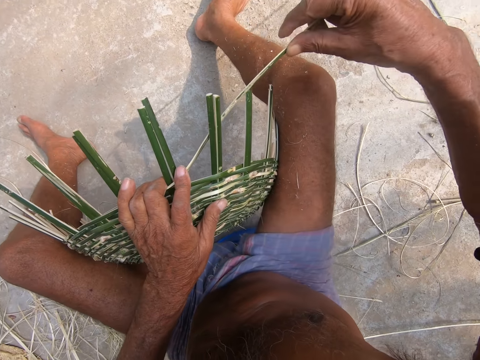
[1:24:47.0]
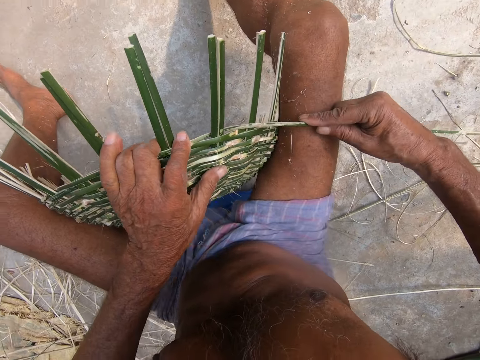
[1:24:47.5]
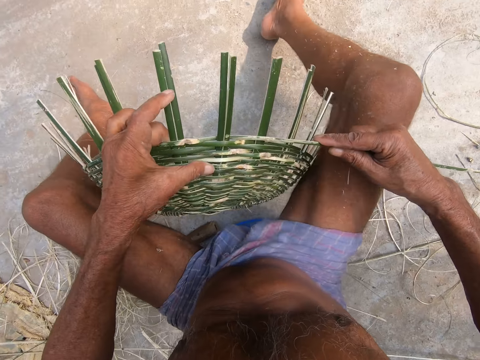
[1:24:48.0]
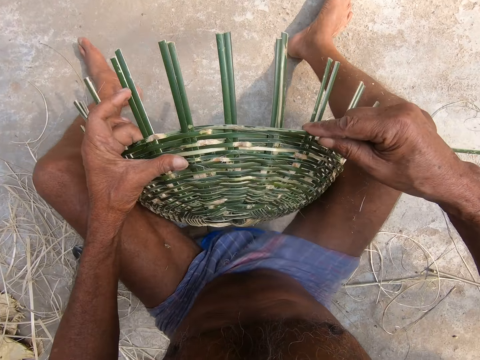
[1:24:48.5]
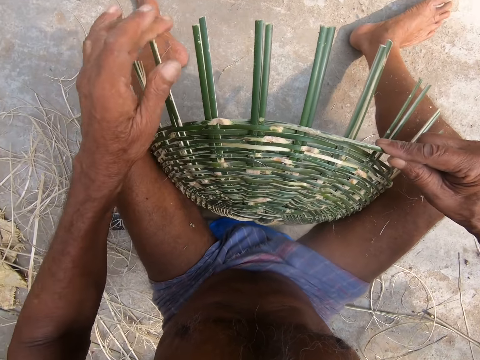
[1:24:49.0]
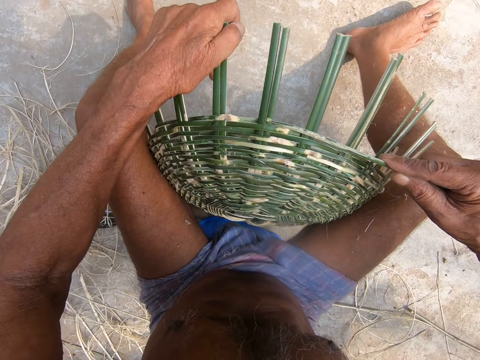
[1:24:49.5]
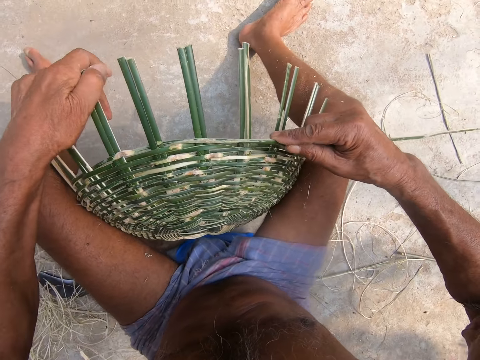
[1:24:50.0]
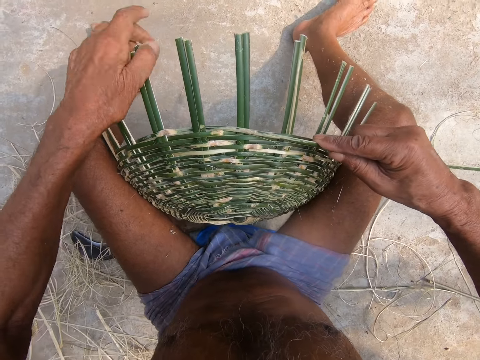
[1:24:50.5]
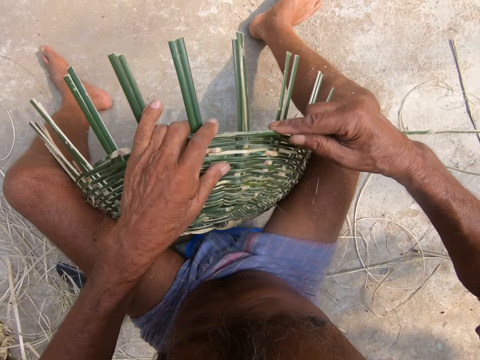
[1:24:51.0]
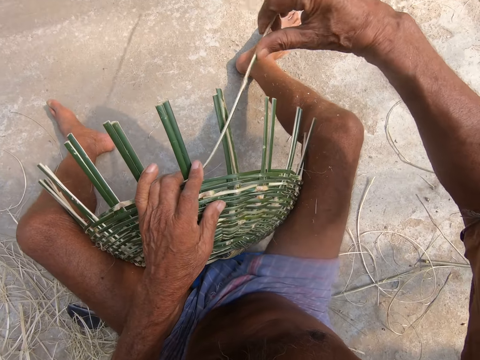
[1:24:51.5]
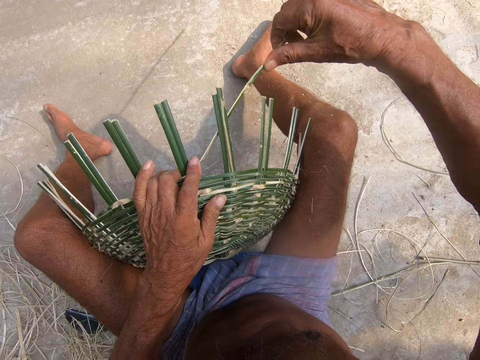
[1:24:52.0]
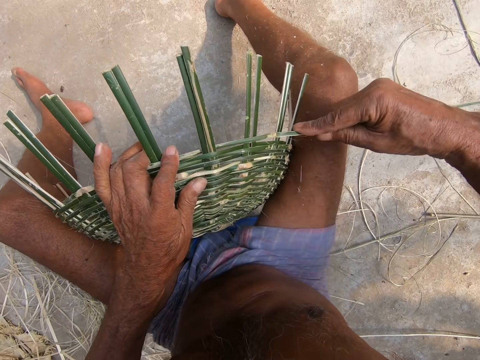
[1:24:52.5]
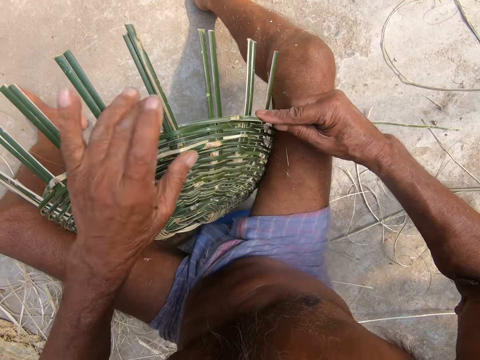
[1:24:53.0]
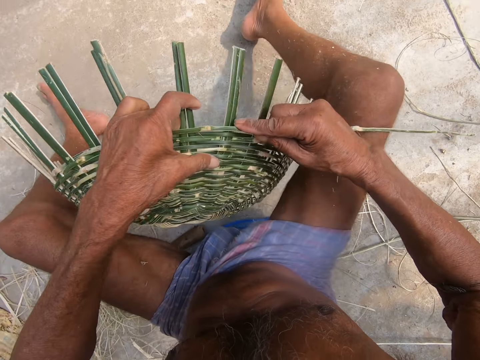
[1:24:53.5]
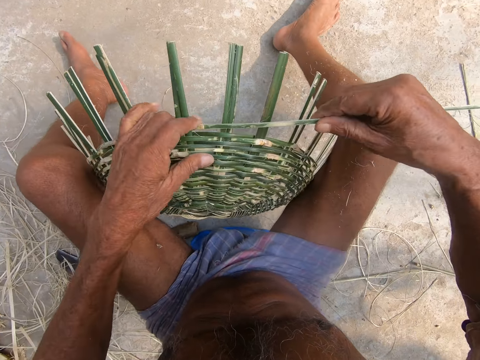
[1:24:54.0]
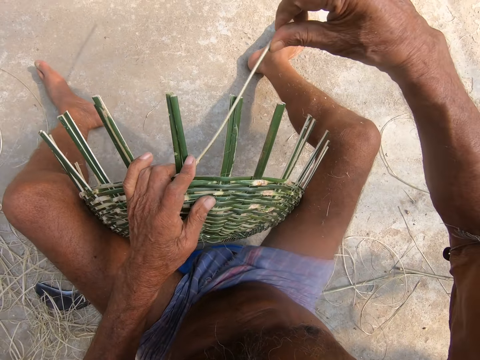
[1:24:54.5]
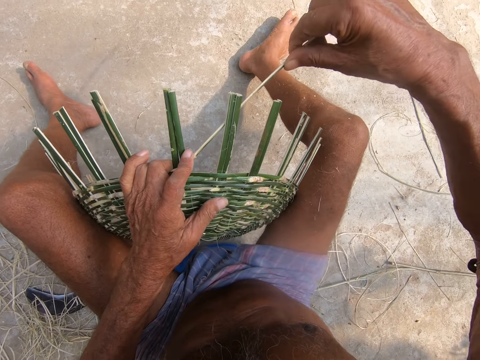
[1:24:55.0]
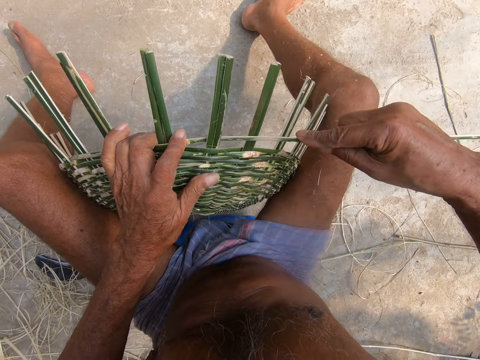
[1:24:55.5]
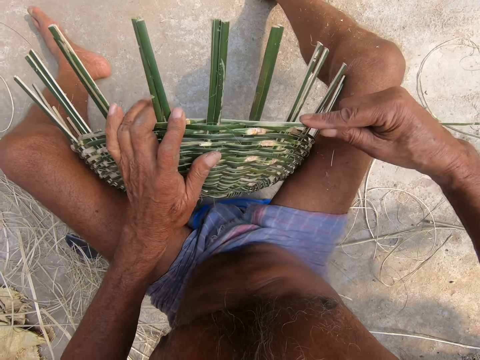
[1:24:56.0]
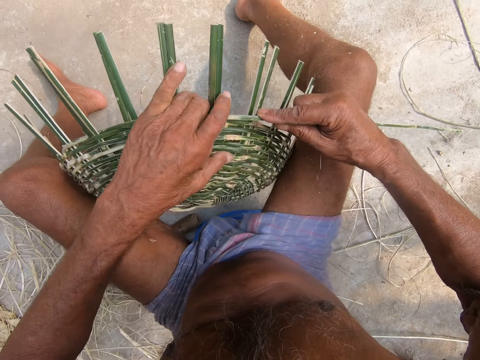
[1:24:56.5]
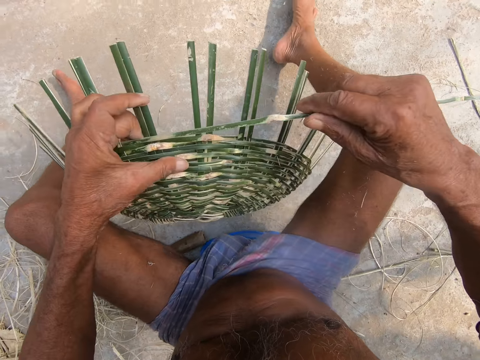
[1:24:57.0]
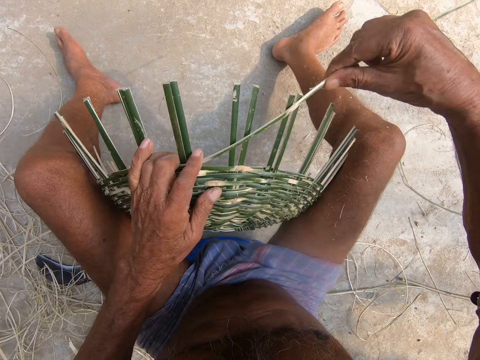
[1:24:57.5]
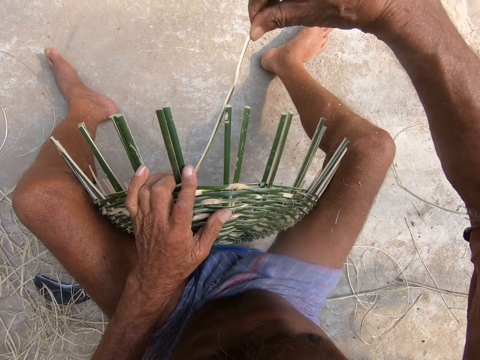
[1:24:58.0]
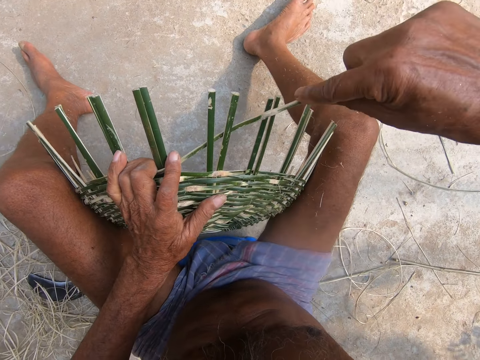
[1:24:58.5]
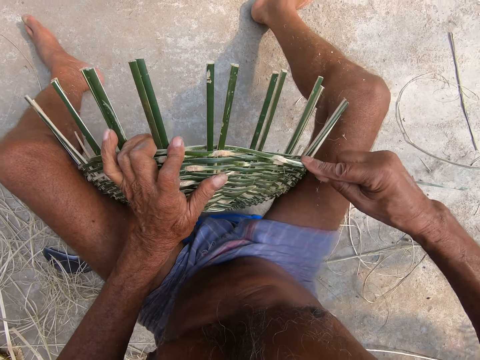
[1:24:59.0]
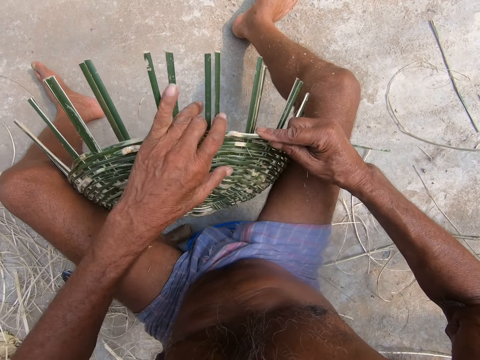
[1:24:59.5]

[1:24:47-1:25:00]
The camera wearer adjusts the bamboo strokes on the basket with his left hand. He weaves the basket with the bamboo stroke using both hands. He weaves the basket. He weaves the basket again.

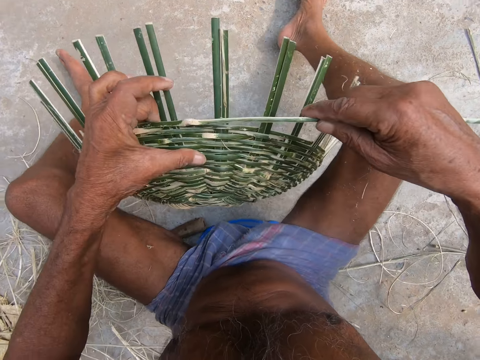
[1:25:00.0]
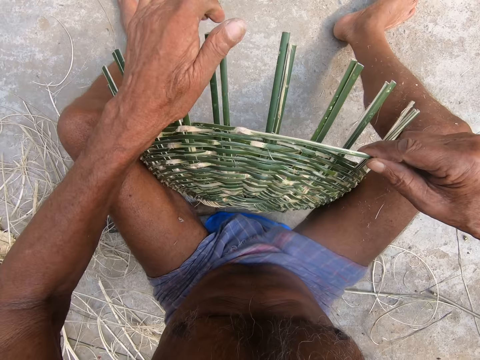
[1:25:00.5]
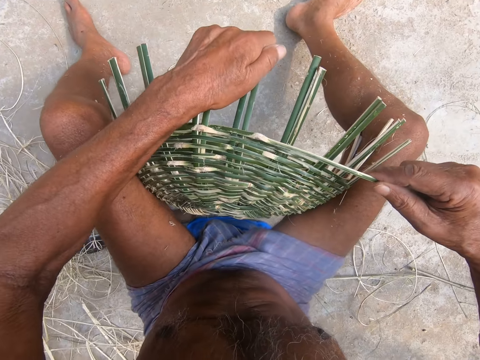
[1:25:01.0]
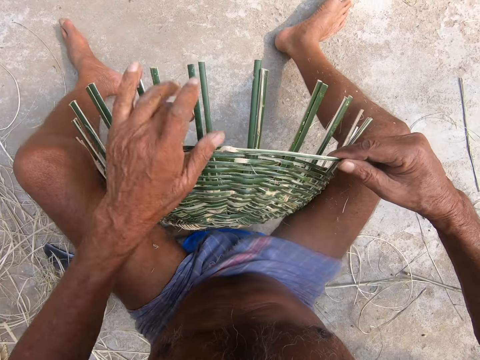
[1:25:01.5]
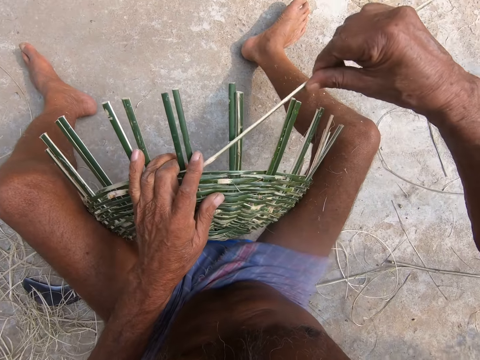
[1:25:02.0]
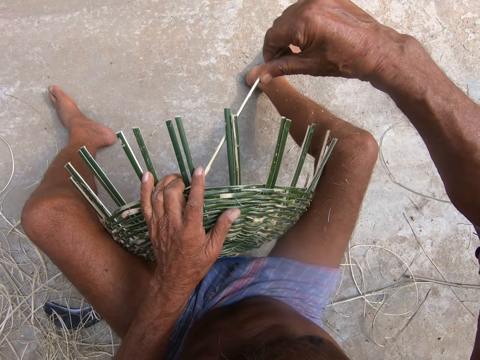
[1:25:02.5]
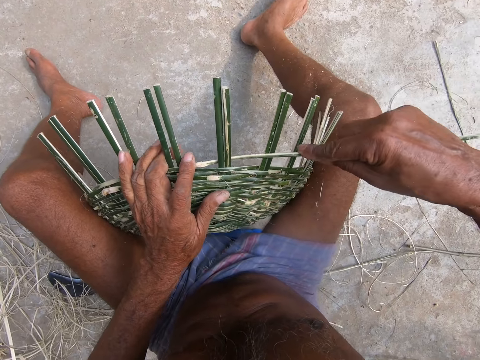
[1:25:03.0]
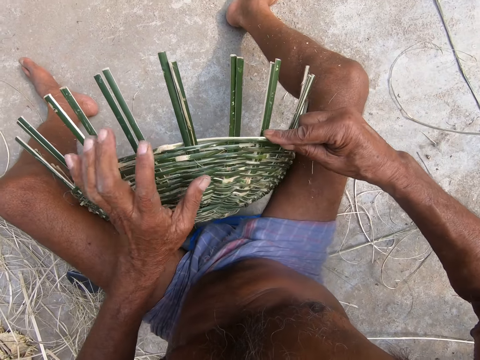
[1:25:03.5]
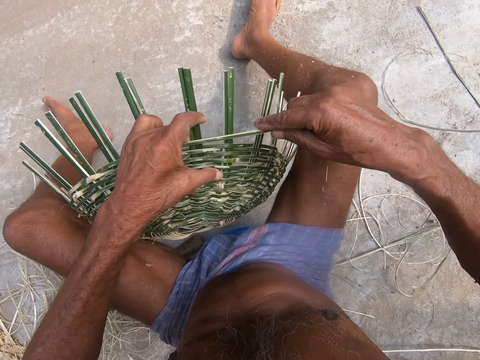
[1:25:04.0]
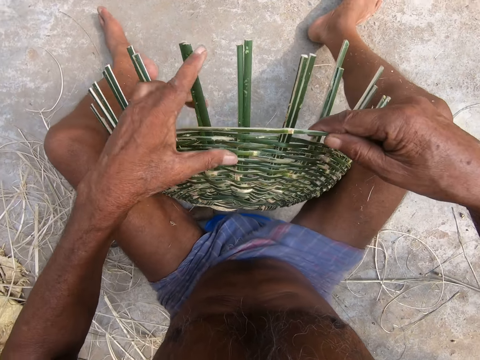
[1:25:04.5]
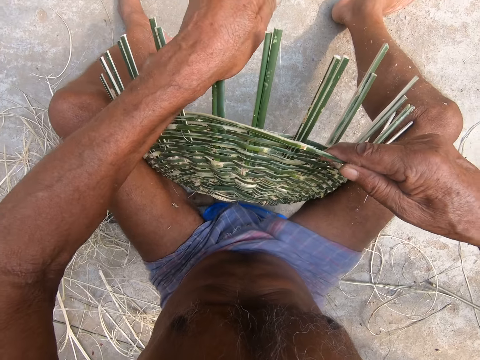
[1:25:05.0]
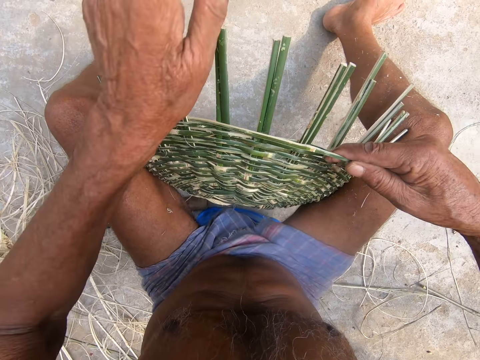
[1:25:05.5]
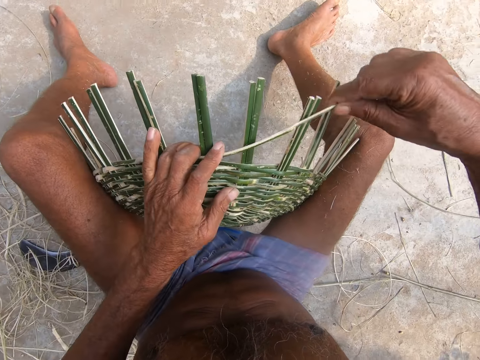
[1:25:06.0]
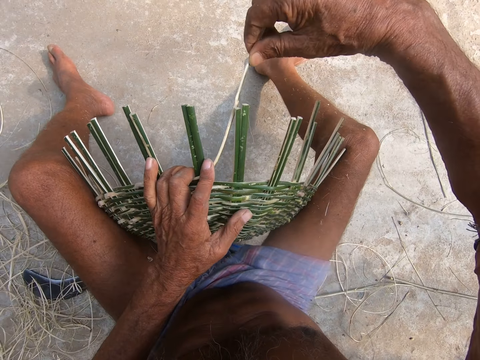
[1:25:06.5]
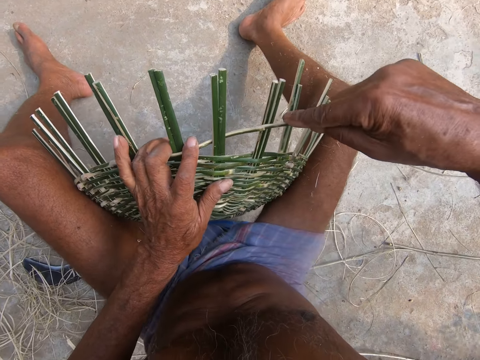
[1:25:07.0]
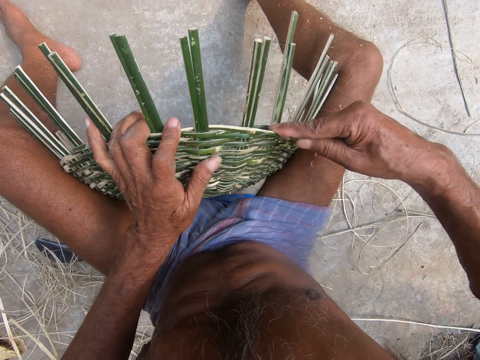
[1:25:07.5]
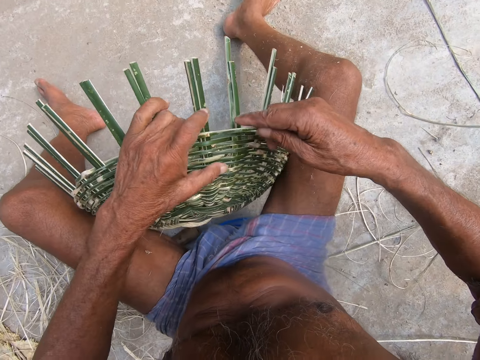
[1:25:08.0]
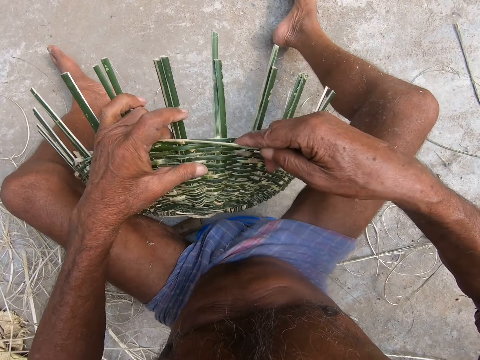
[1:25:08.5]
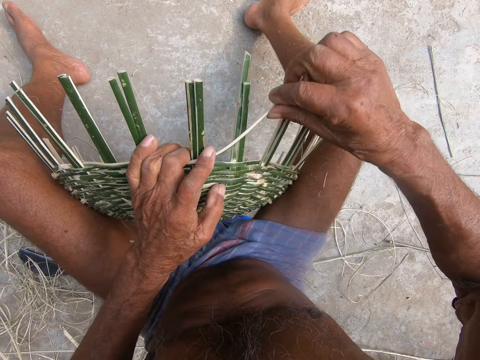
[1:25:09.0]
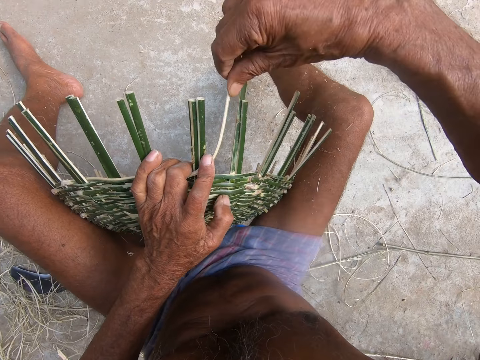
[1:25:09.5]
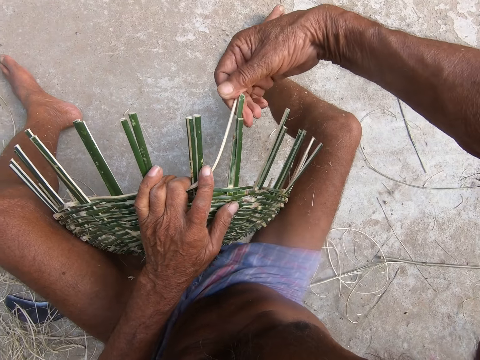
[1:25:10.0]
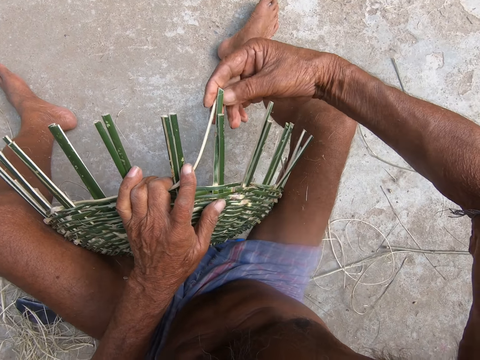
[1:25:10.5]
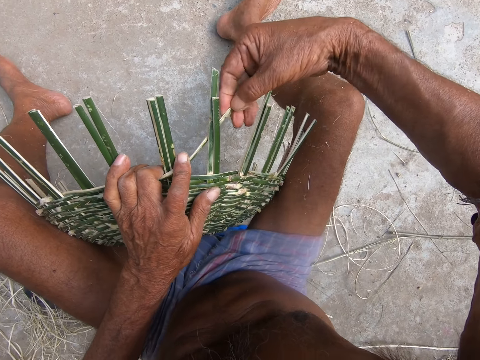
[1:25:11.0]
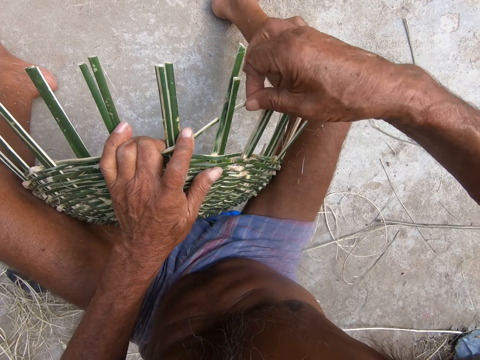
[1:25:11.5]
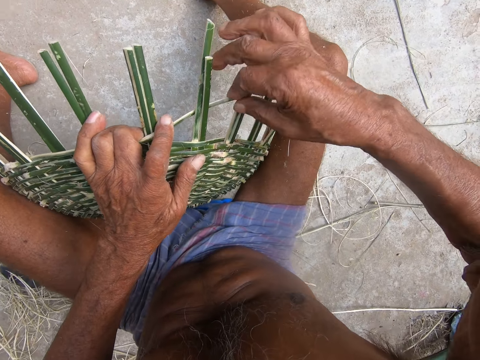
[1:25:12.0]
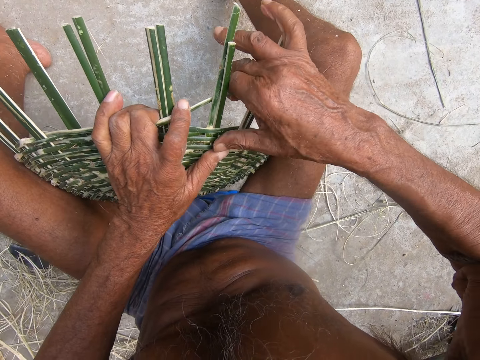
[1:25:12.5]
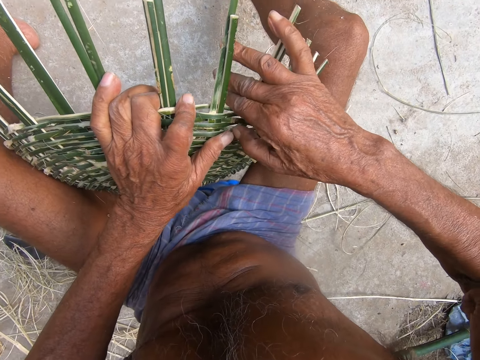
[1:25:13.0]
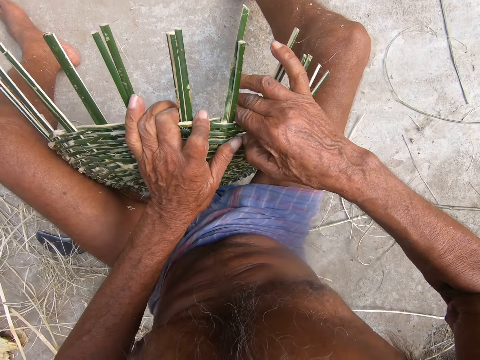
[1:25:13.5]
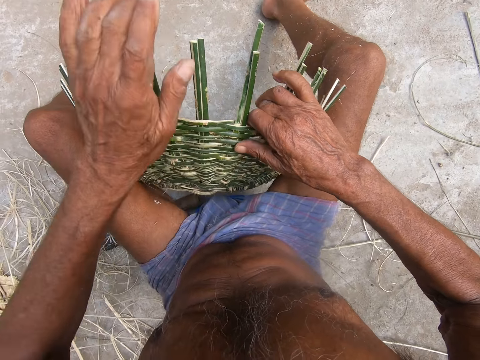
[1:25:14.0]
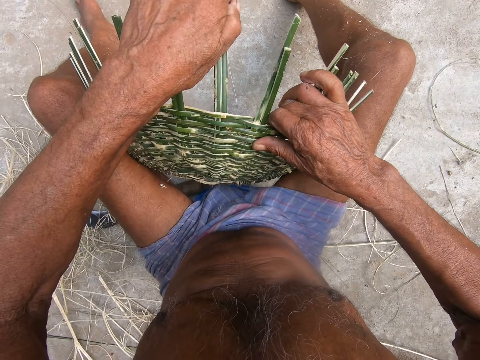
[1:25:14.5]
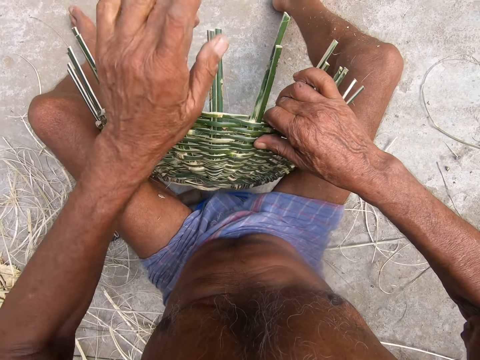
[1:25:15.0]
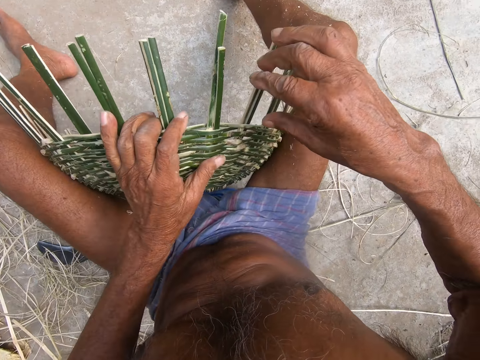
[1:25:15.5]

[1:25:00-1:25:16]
The camera wearer adjusts the bamboo strokes on the basket with his left hand. He weaves the basket with the bamboo stroke using both hands. He adjusts the bamboo strokes on the basket with his left hand. He weaves the basket with the bamboo stroke using both hands.
